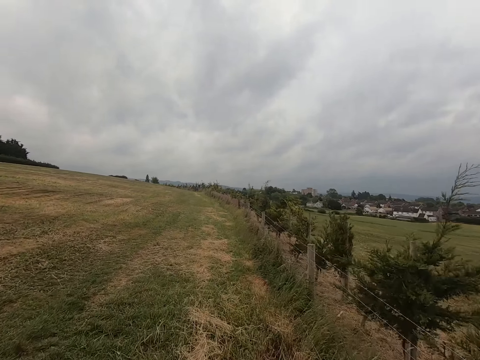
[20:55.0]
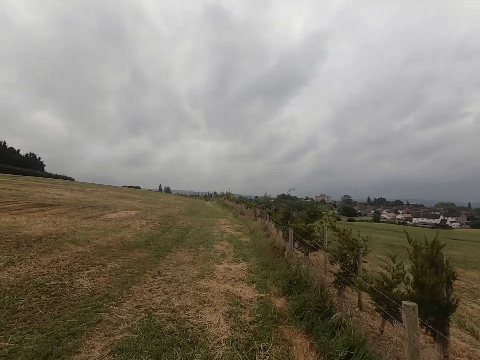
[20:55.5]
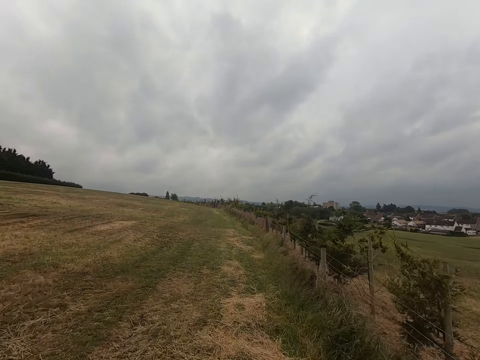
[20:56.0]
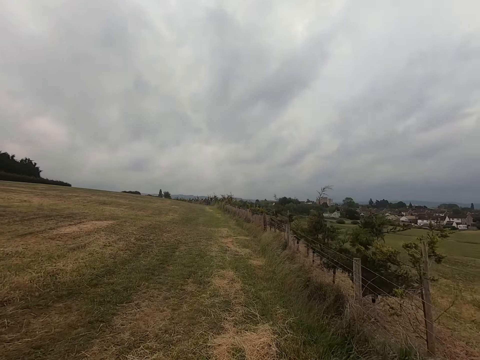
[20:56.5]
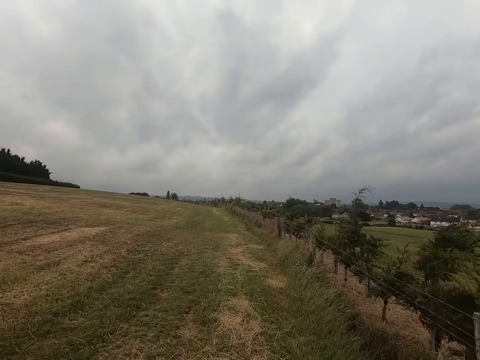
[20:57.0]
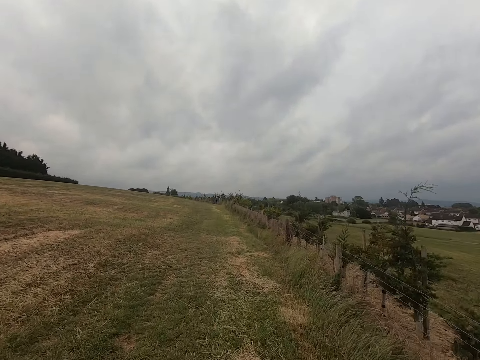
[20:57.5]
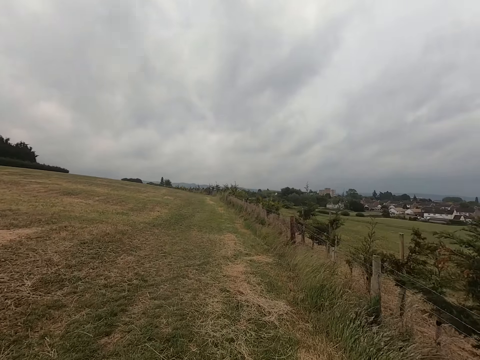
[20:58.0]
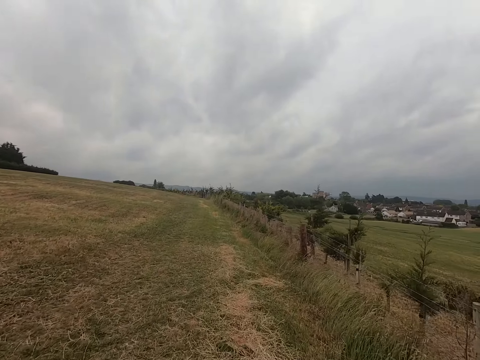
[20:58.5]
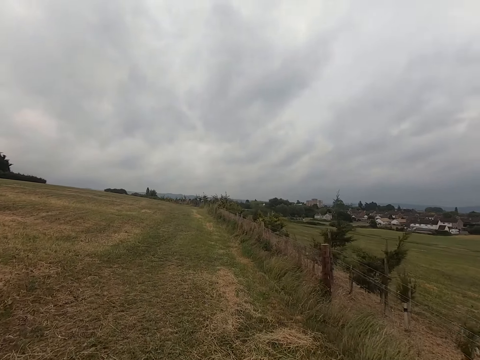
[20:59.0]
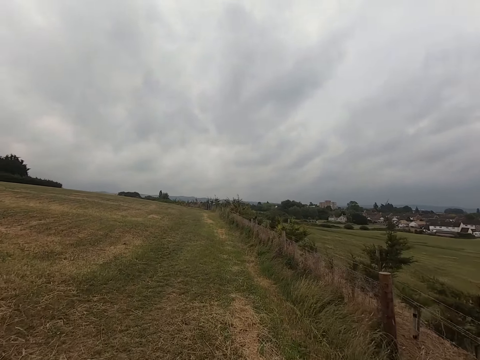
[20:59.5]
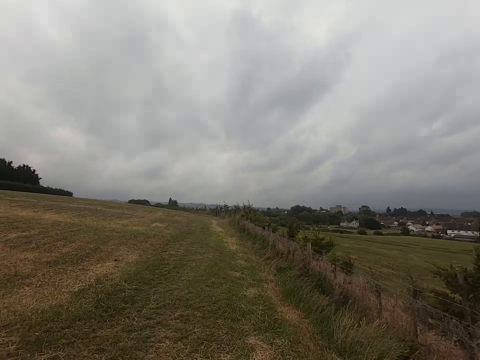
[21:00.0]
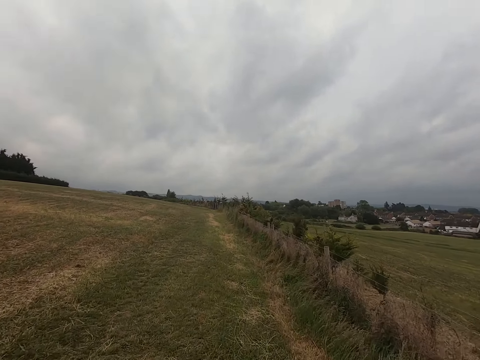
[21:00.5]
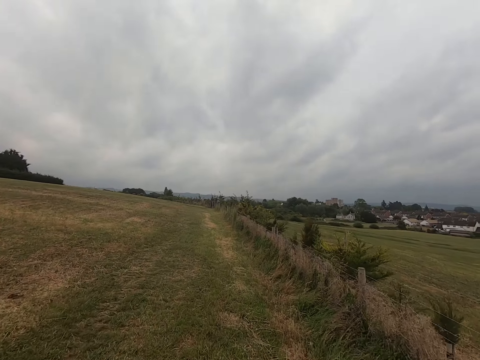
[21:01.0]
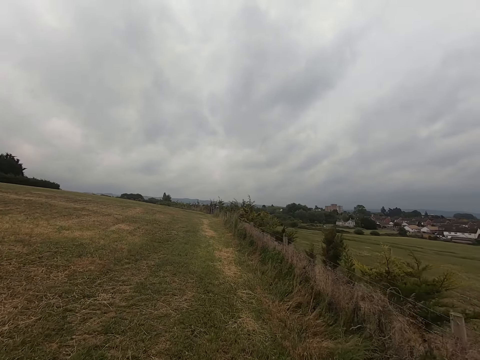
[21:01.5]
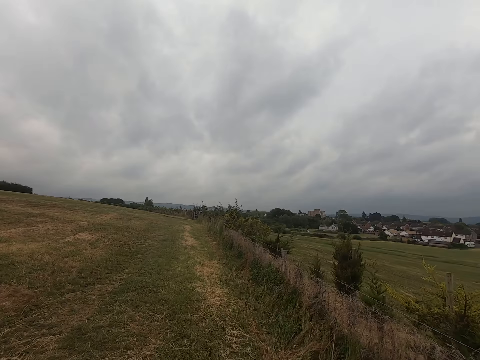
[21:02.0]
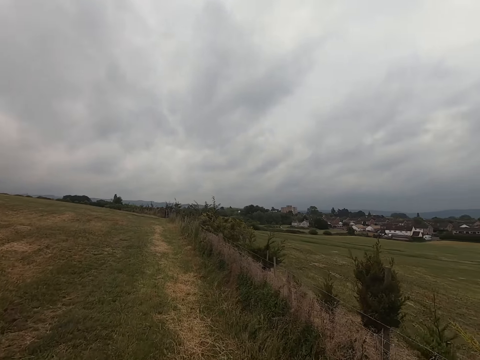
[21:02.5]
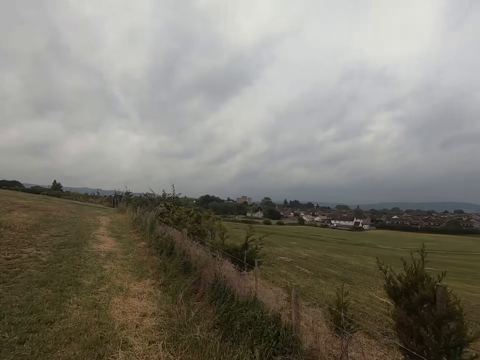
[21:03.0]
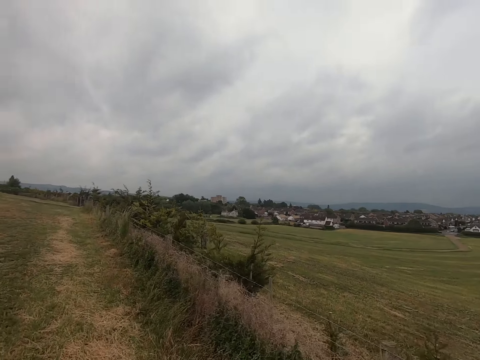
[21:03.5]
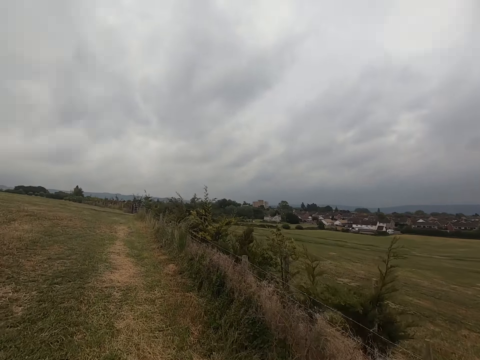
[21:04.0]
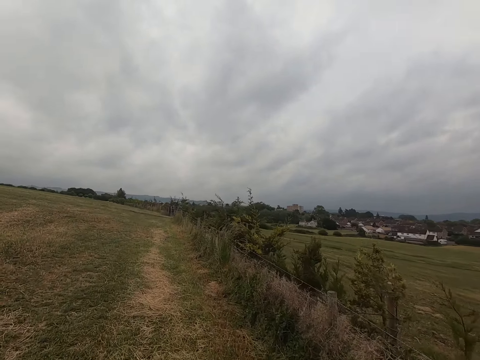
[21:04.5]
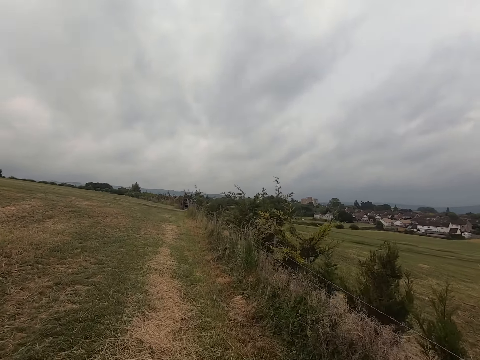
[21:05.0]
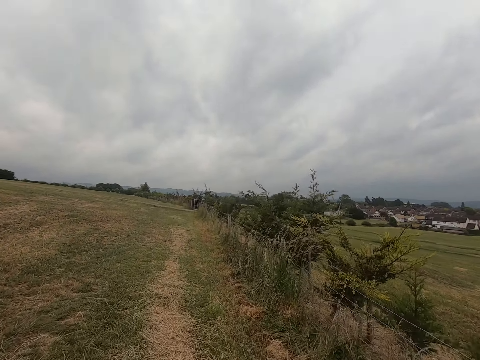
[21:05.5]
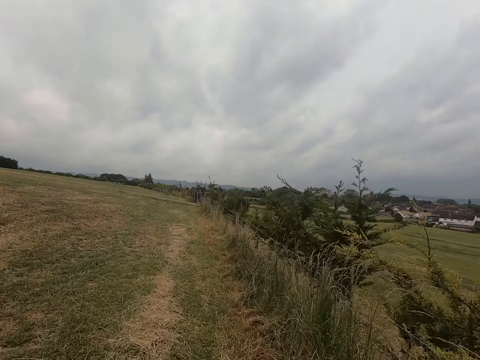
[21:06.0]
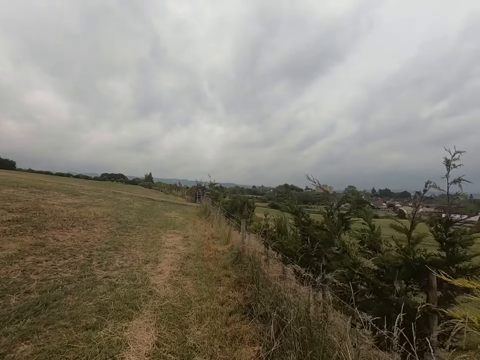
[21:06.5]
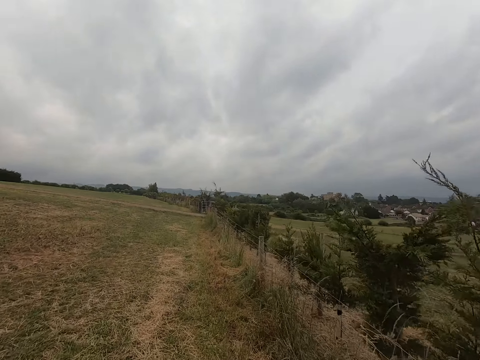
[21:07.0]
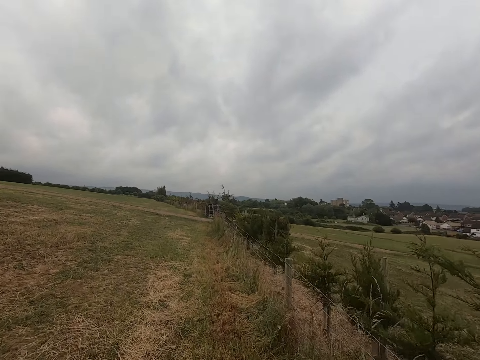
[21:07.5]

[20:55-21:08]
The camera wearer runs across the field.

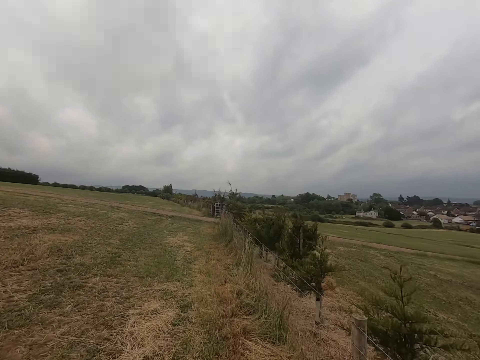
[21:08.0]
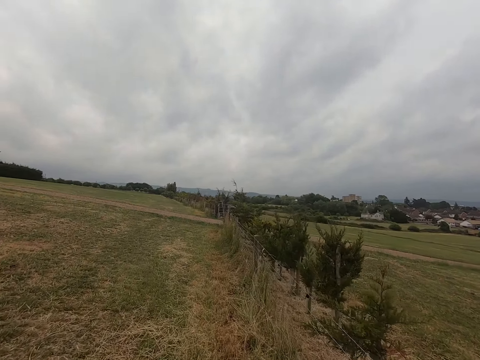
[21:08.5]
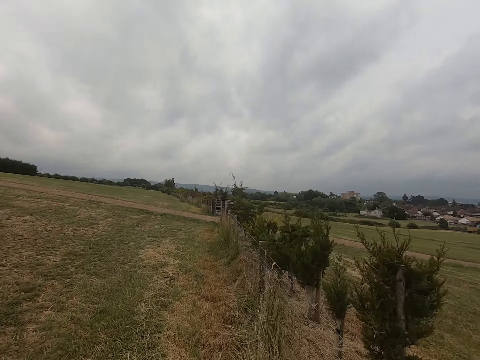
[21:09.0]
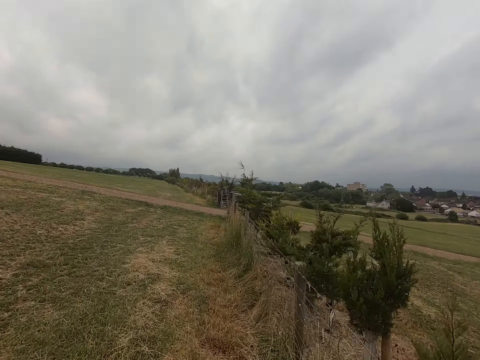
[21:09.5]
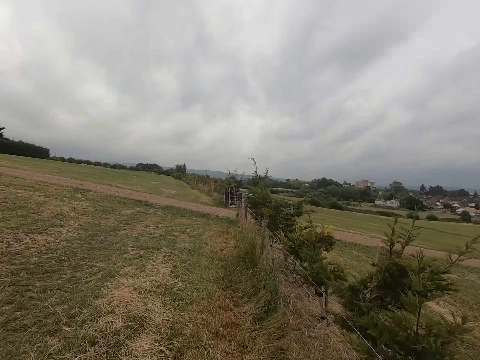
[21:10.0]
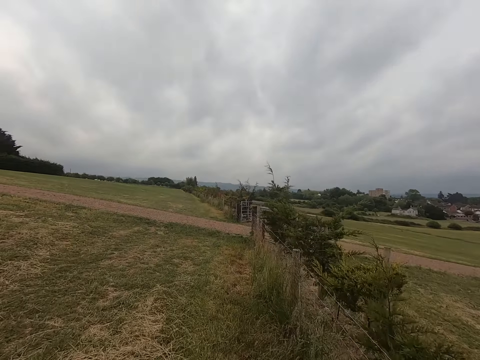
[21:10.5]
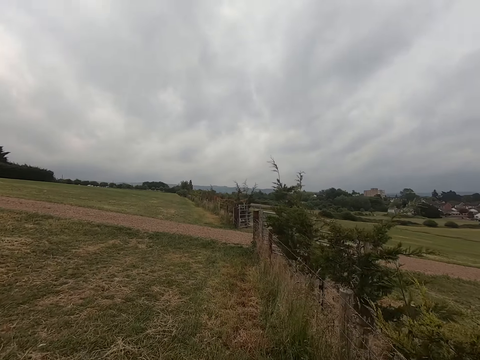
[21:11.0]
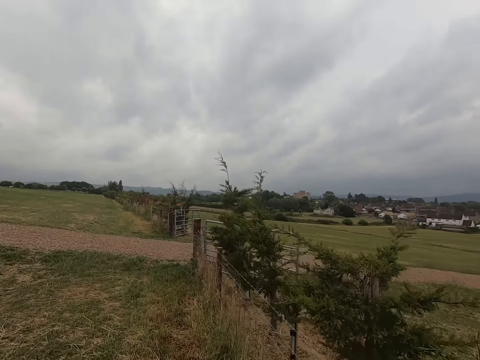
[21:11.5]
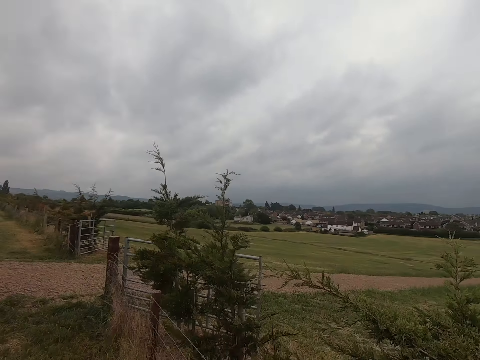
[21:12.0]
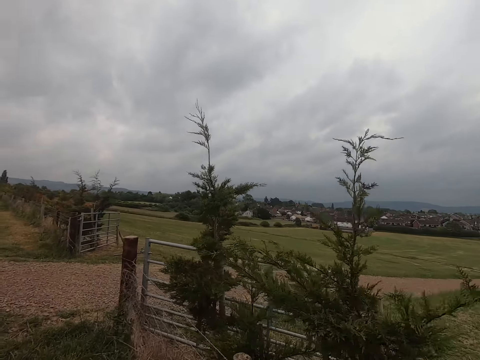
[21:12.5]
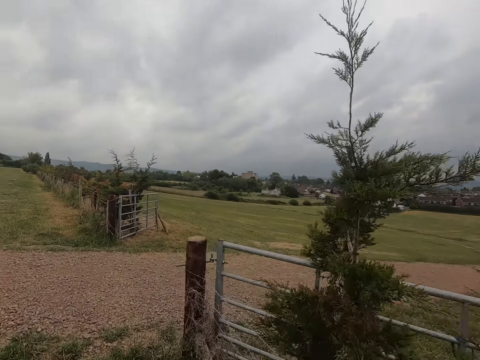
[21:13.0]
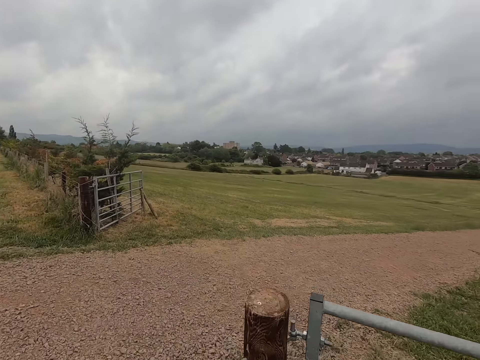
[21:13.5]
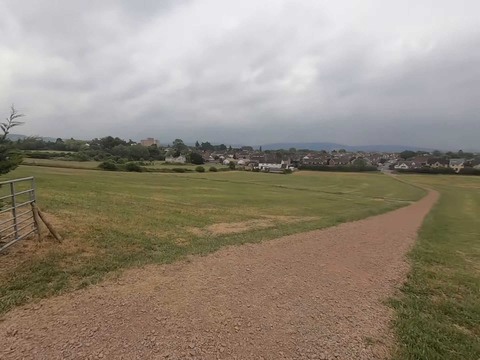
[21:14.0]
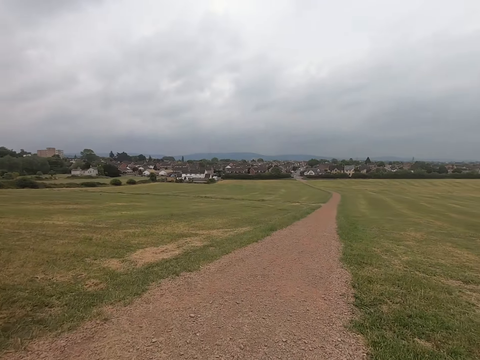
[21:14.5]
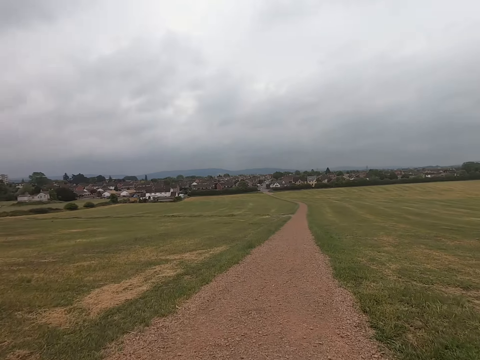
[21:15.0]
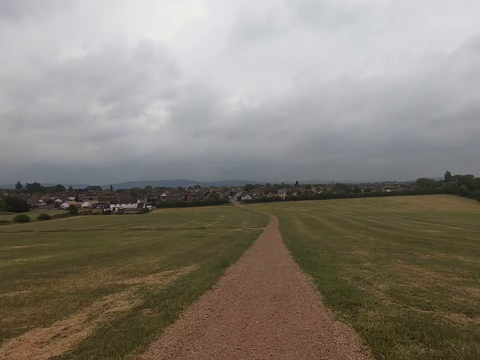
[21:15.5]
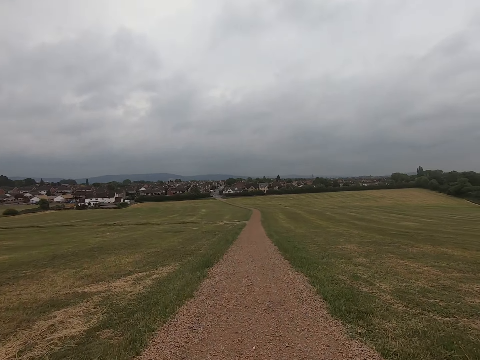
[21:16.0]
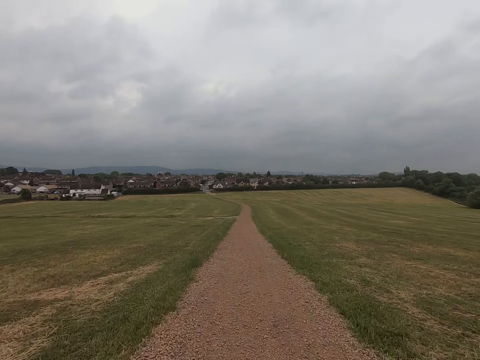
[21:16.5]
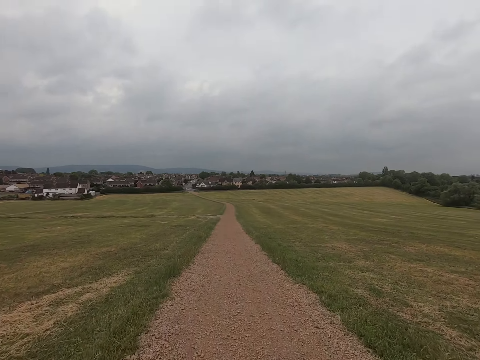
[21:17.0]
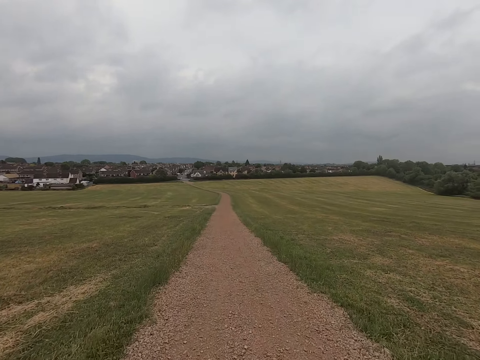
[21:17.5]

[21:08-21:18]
The camera wearer runs in the field and looks around.

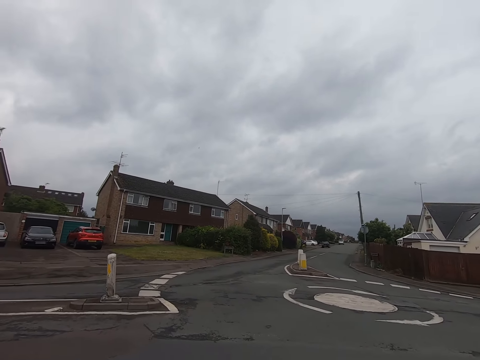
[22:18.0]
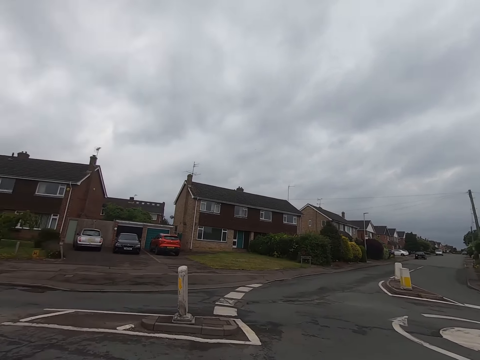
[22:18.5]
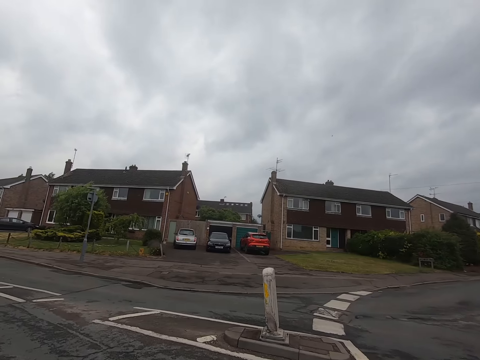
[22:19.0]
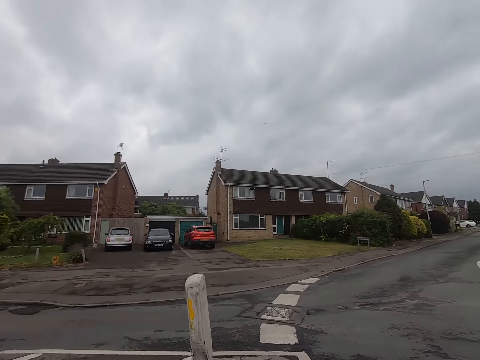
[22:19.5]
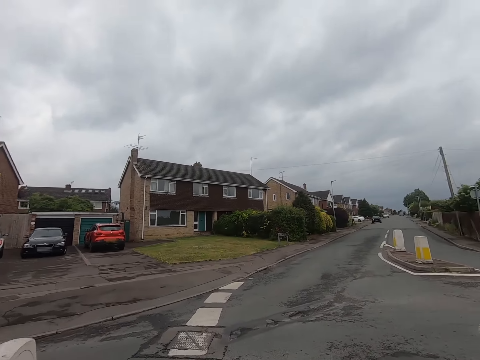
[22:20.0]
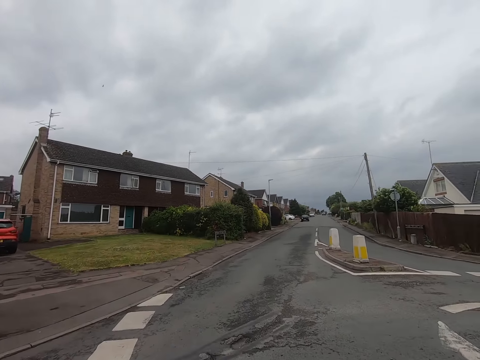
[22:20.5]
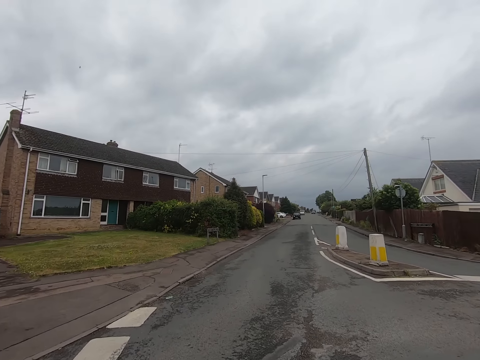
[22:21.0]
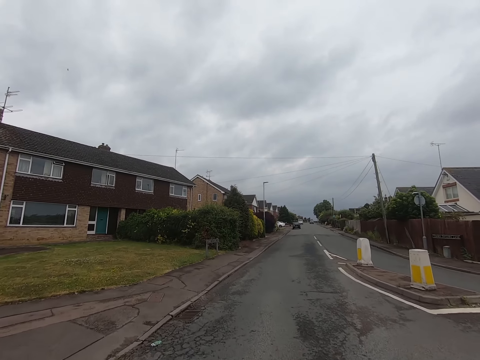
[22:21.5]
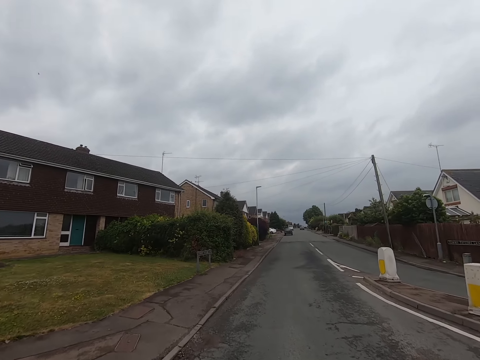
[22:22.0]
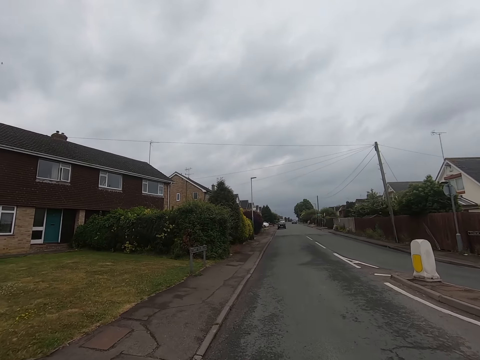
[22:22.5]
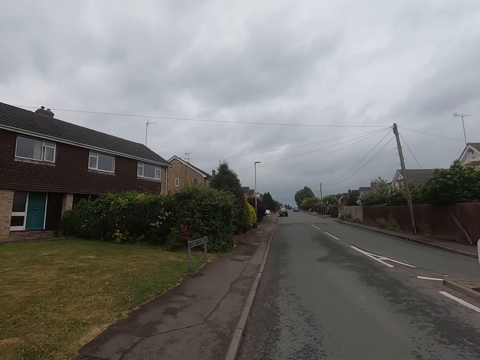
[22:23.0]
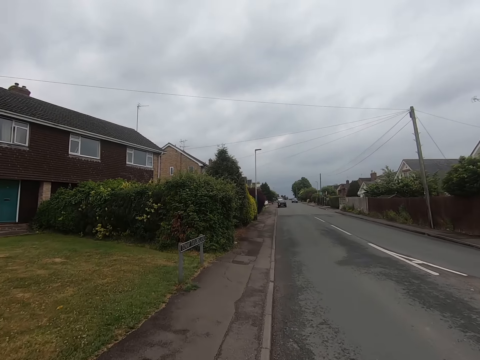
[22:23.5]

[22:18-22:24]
The camera wearer runs across the road.
